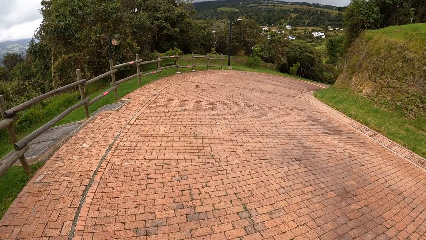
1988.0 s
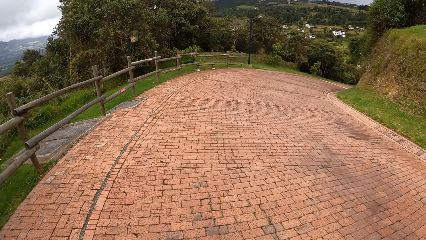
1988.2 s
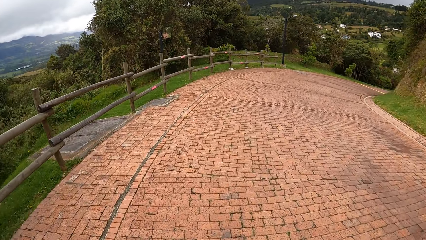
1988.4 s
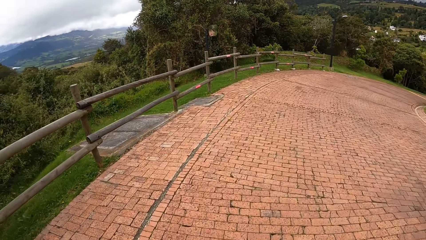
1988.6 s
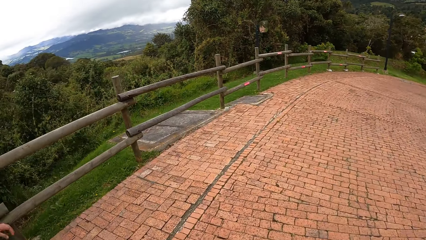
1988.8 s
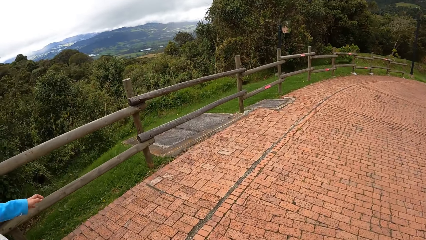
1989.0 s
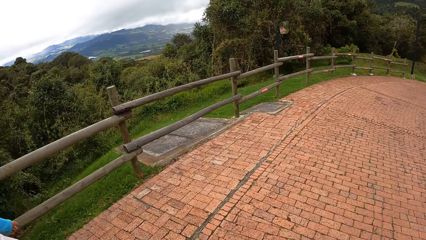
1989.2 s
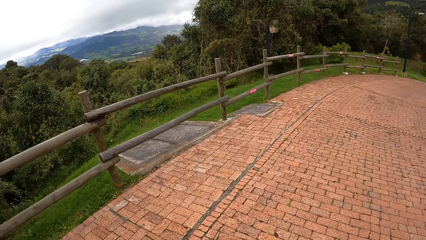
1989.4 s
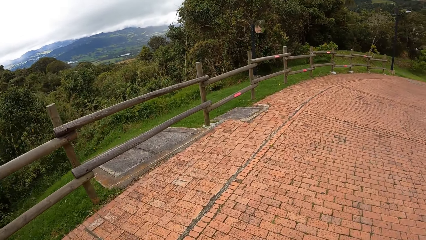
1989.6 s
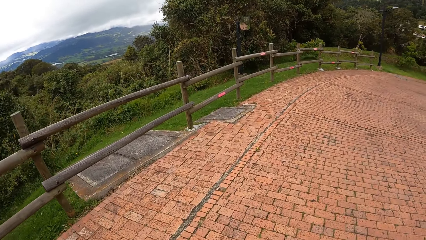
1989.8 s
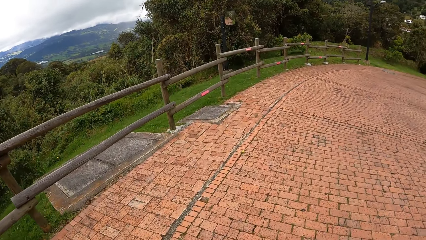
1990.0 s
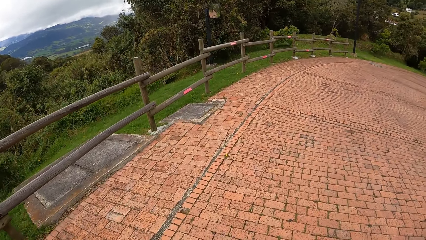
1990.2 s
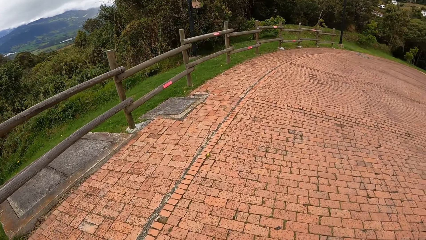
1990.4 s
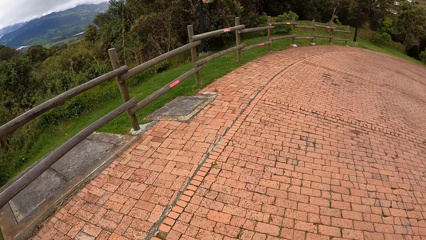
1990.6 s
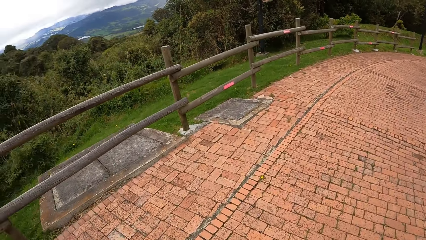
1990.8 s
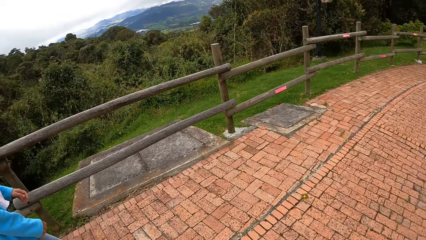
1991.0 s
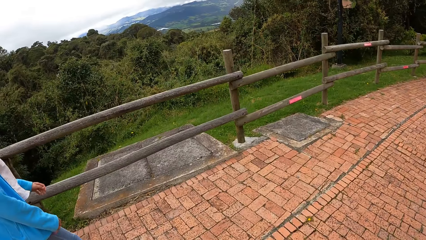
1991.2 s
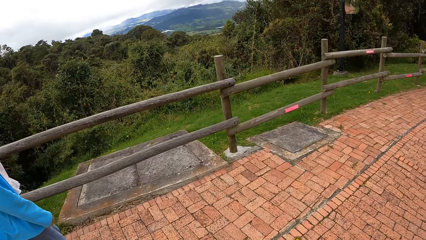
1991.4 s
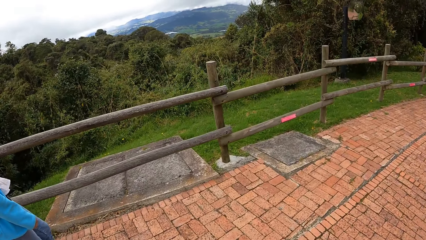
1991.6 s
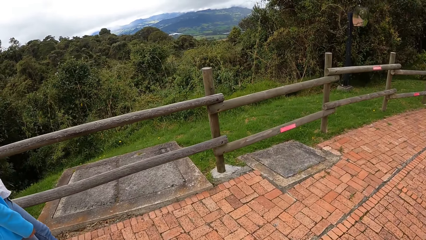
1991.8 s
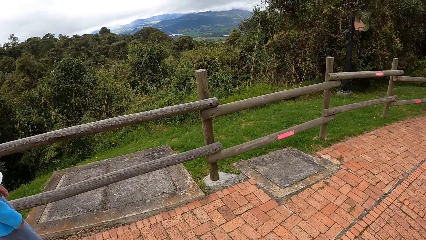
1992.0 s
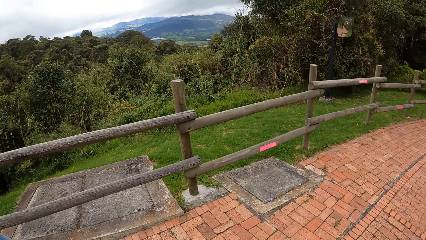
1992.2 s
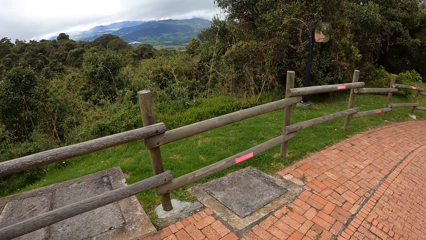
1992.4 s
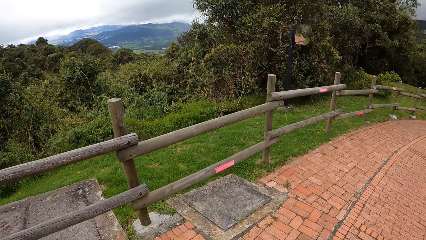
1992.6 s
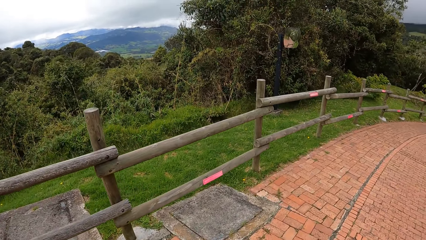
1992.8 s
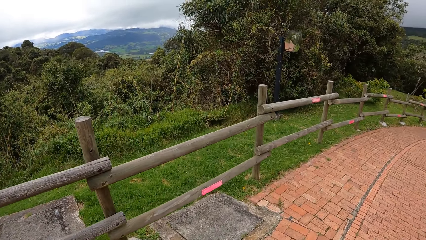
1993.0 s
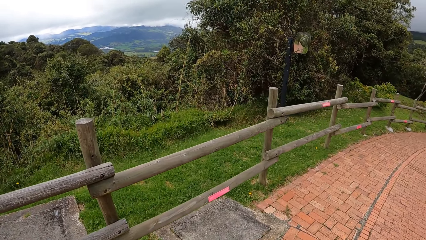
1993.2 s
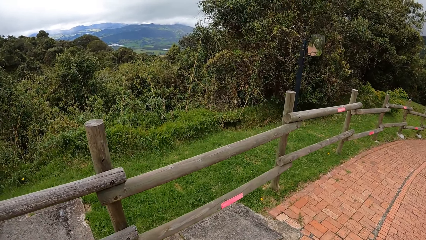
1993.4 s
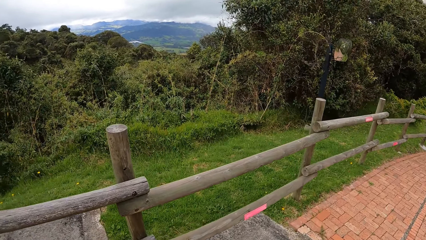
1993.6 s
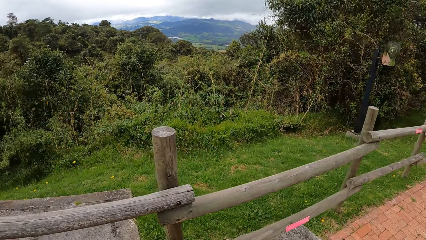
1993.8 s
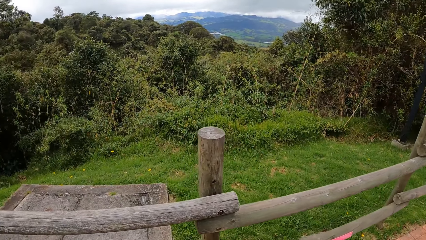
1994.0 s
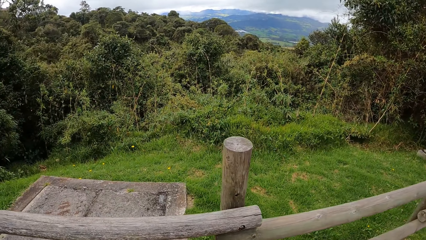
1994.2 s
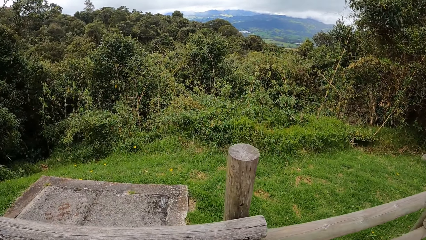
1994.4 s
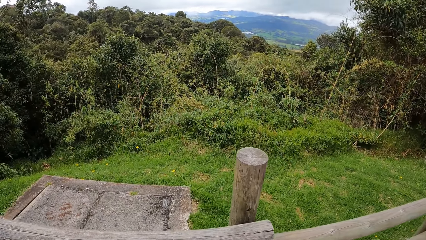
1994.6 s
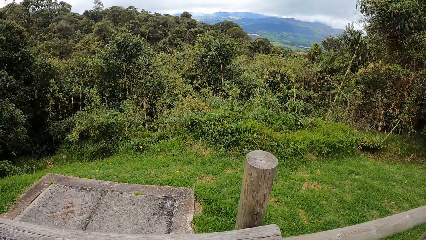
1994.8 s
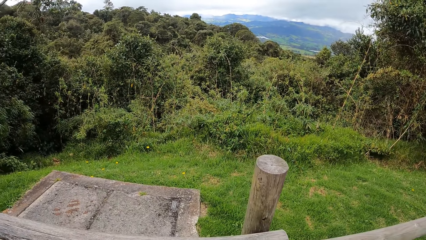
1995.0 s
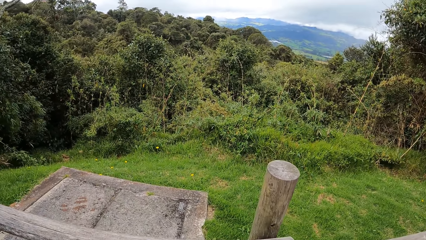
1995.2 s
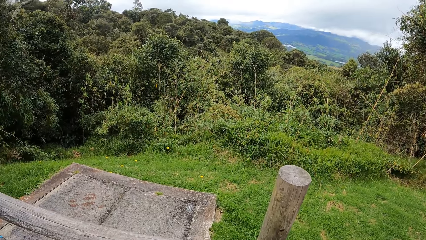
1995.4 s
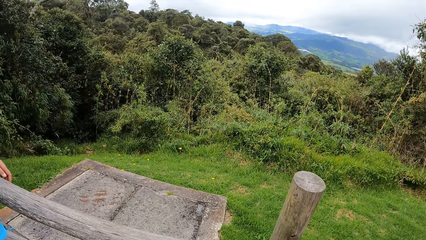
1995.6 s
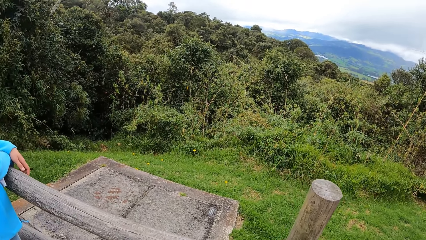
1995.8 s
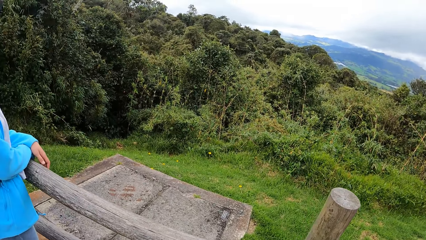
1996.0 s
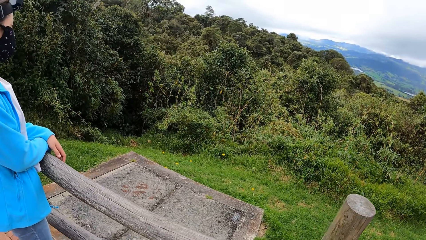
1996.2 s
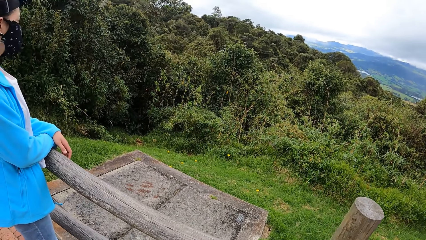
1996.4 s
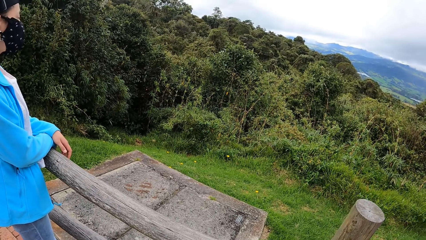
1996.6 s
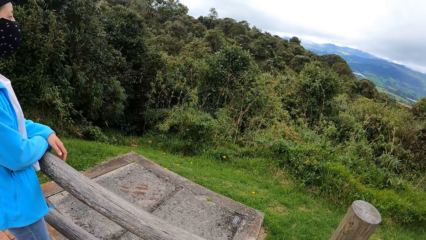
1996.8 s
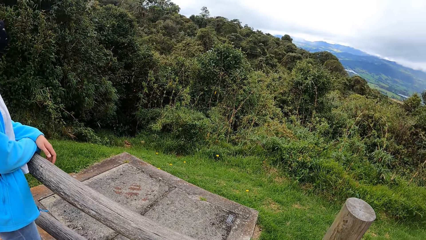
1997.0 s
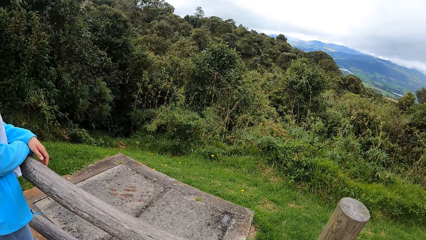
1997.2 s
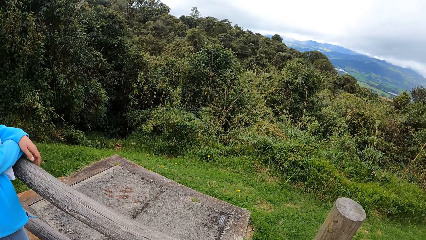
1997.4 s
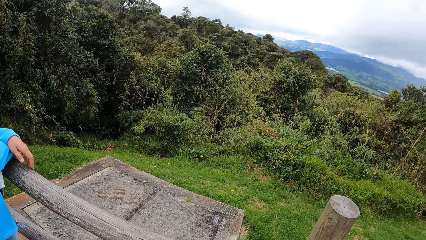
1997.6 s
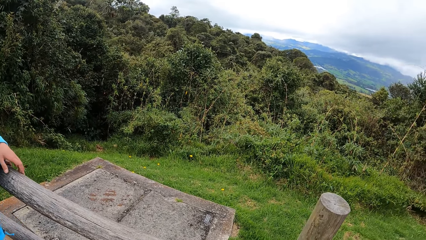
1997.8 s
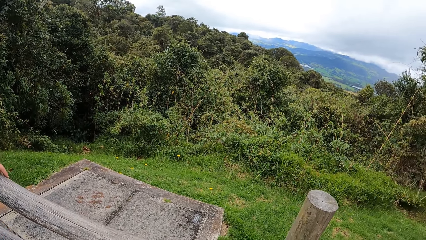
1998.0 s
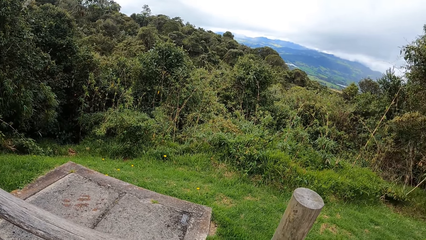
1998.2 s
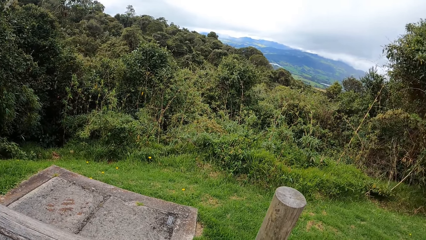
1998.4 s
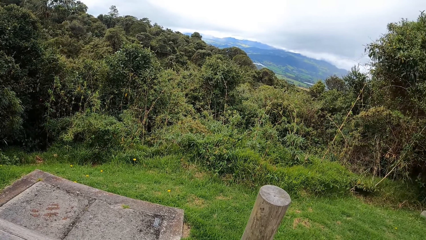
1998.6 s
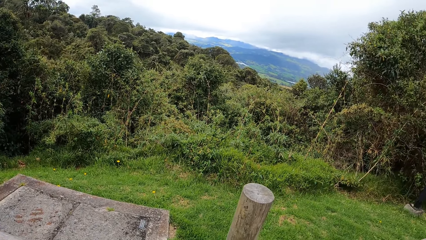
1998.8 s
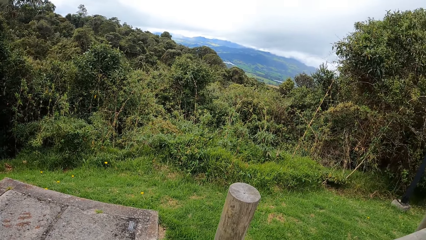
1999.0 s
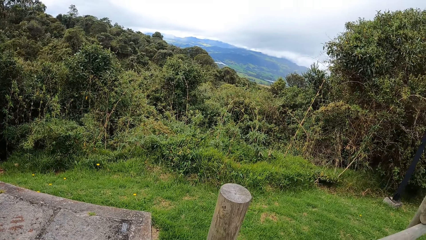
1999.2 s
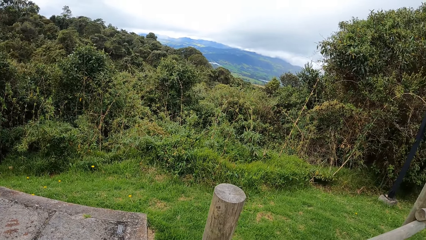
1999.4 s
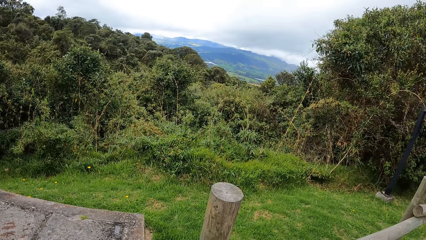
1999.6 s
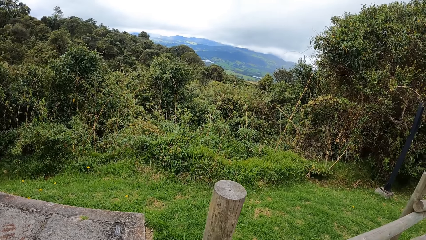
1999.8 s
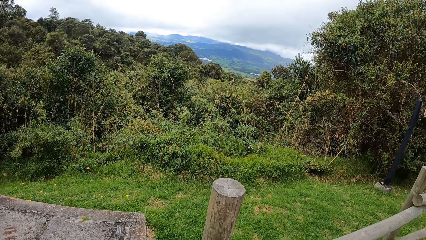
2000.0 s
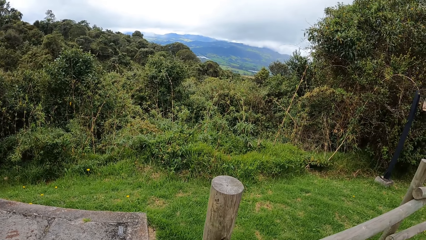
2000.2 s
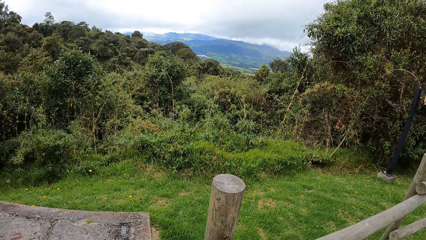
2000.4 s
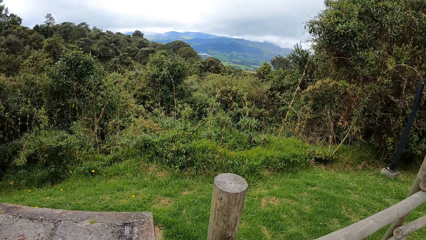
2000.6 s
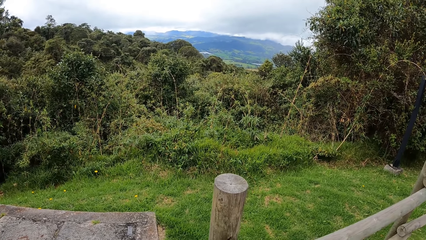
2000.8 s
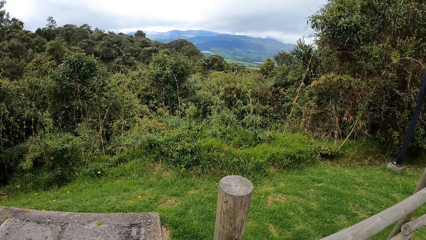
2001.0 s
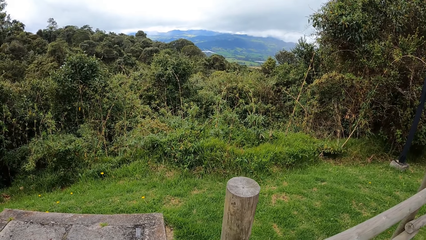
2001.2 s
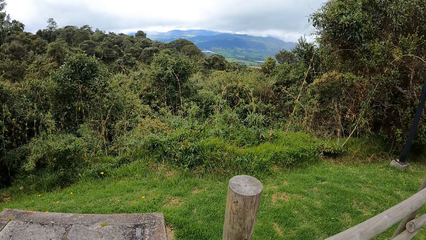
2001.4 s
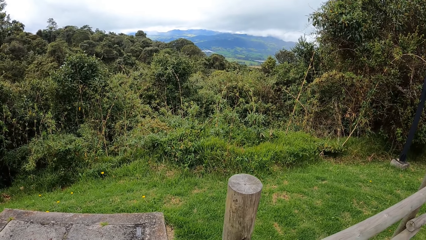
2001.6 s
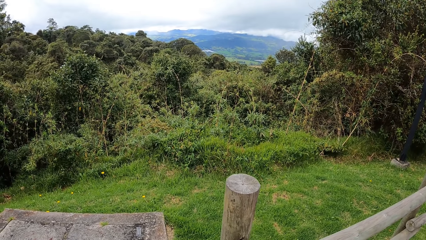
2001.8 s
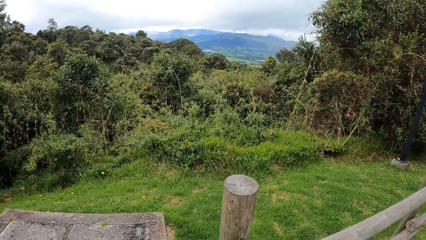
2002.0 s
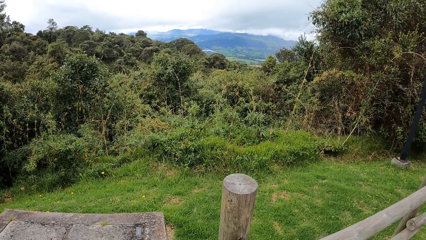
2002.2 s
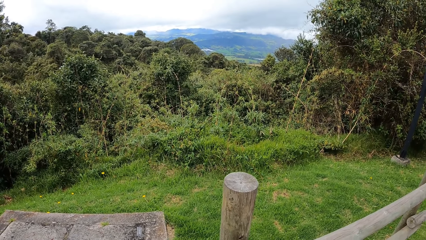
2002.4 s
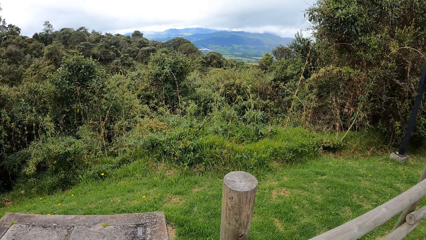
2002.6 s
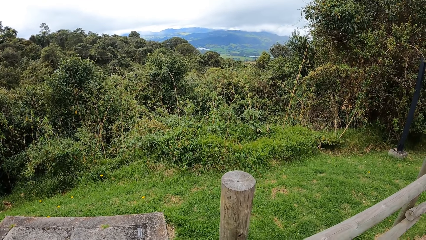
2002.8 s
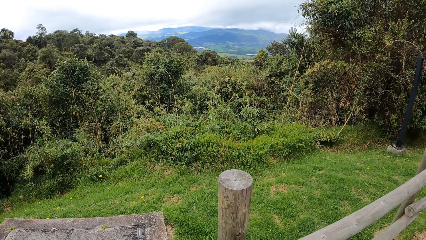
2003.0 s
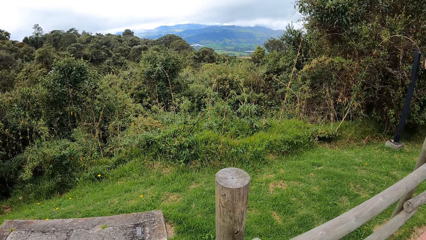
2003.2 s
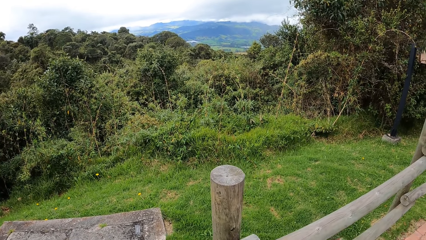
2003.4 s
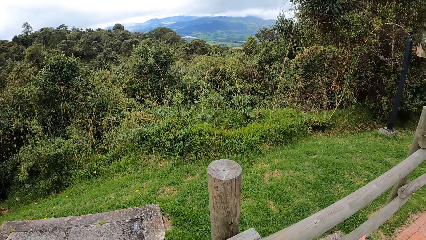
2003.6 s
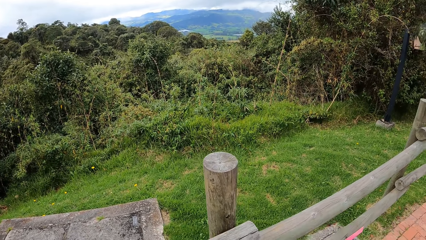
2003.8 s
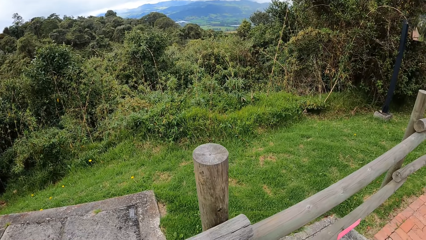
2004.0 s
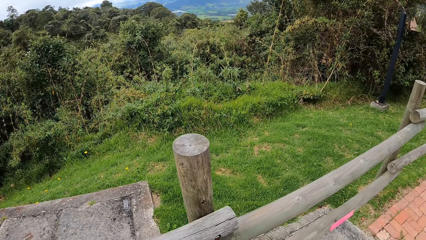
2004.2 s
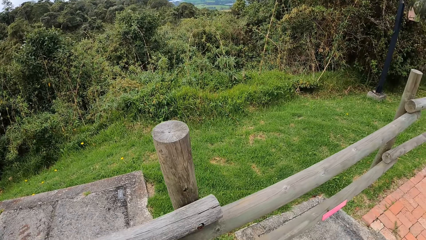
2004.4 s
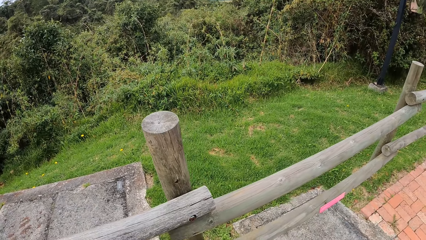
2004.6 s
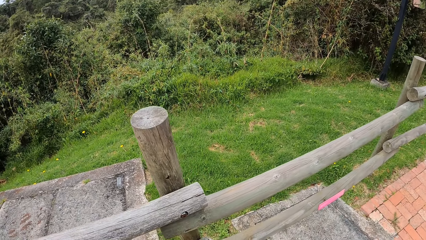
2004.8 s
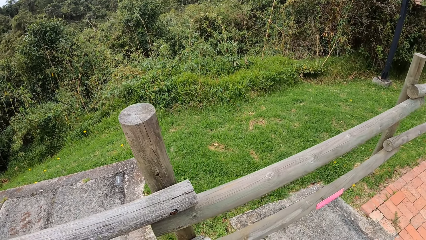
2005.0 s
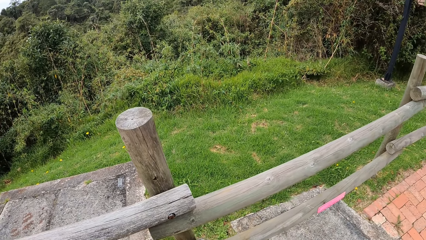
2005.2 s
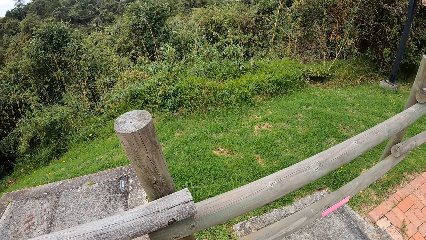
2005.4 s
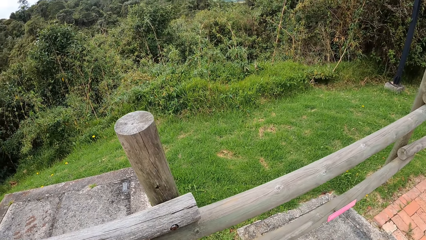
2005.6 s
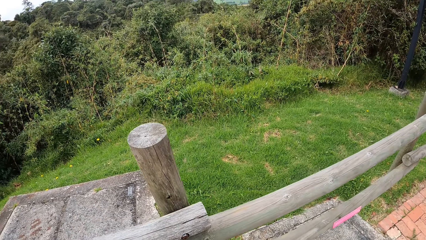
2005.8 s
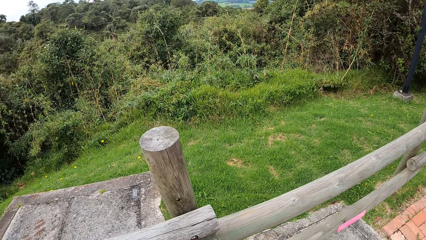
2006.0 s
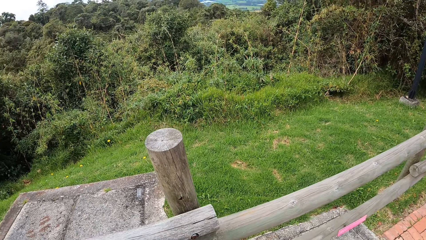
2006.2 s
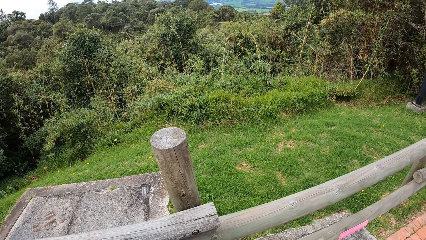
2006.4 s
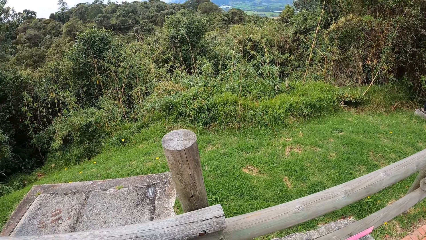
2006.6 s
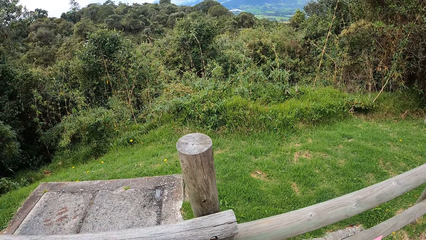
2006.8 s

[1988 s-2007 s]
The camera wearer walks towards a wooden rail. They look at trees.
